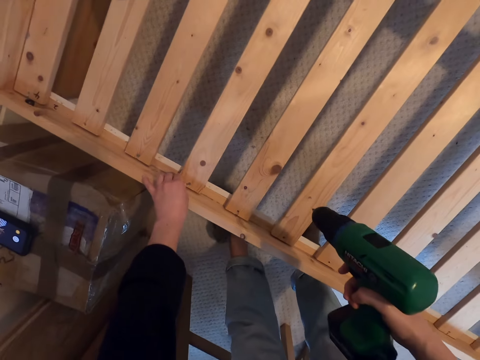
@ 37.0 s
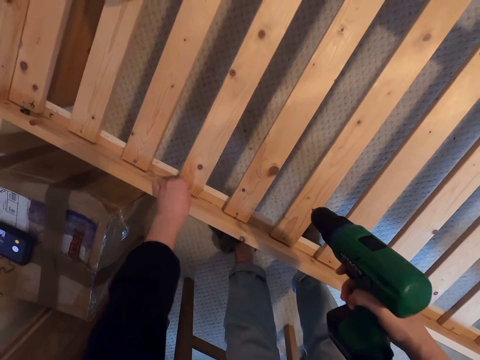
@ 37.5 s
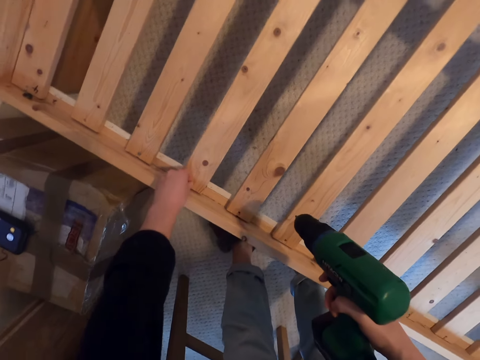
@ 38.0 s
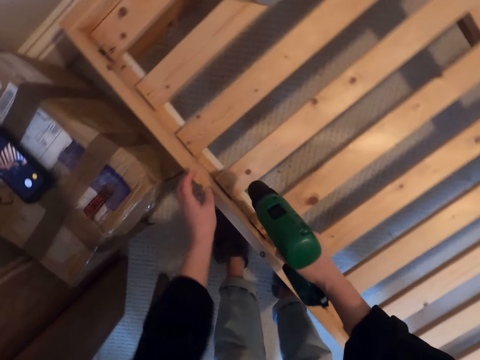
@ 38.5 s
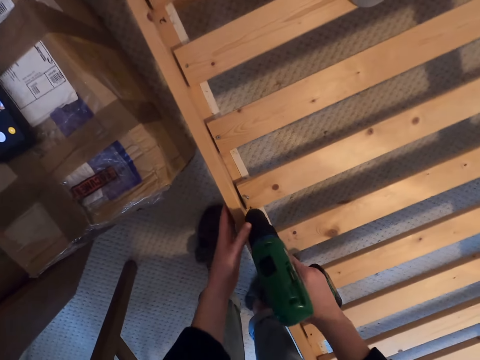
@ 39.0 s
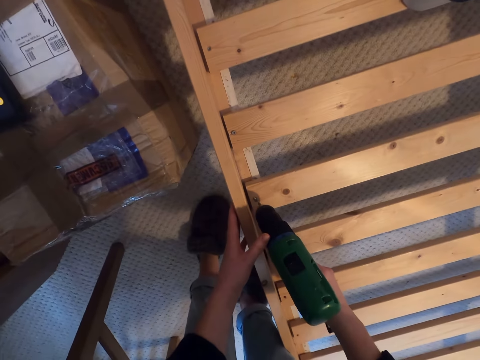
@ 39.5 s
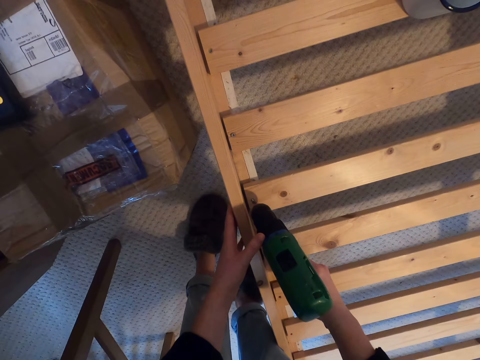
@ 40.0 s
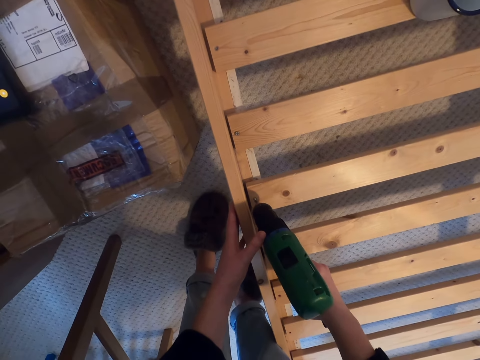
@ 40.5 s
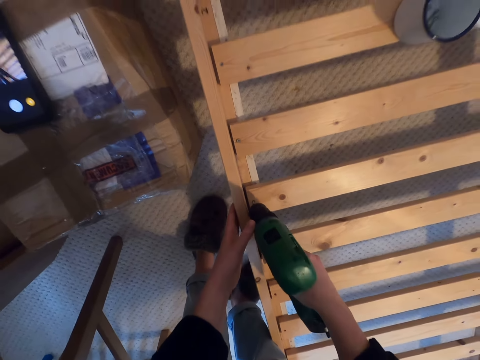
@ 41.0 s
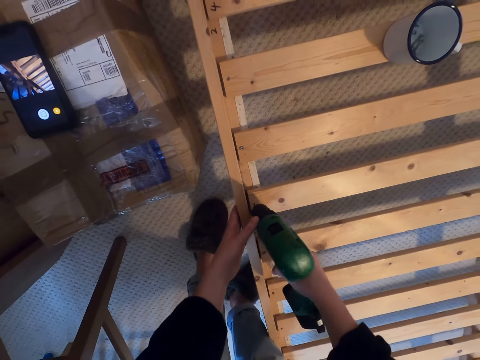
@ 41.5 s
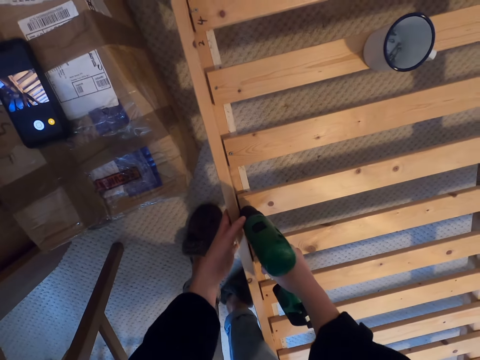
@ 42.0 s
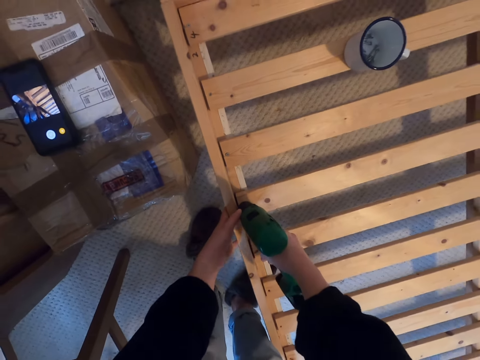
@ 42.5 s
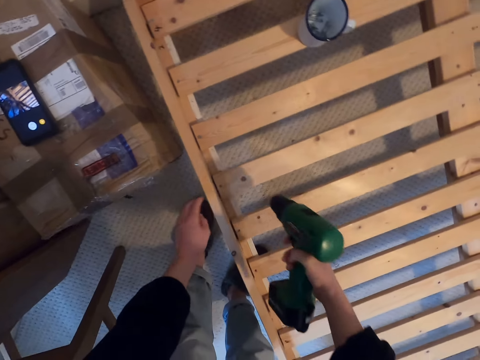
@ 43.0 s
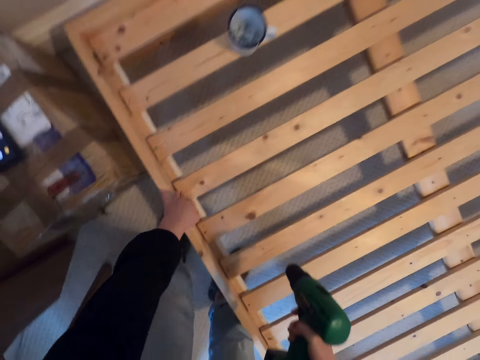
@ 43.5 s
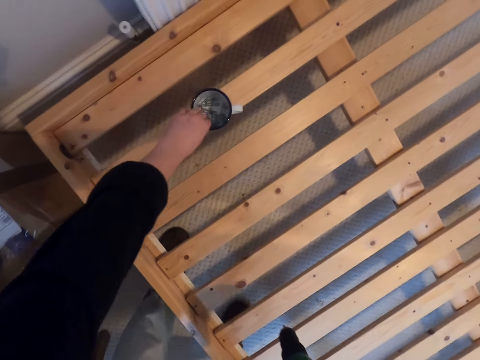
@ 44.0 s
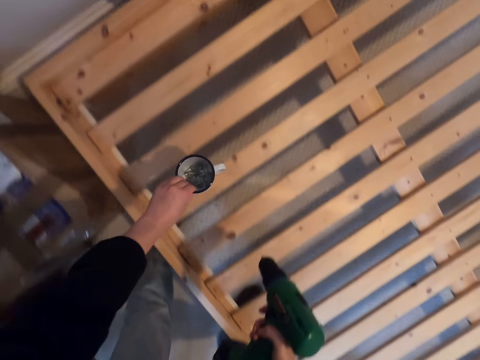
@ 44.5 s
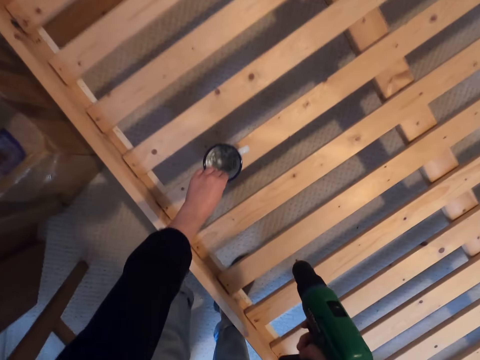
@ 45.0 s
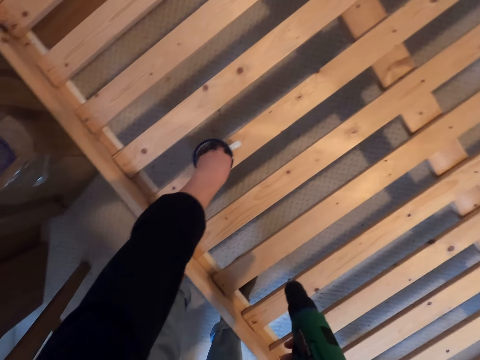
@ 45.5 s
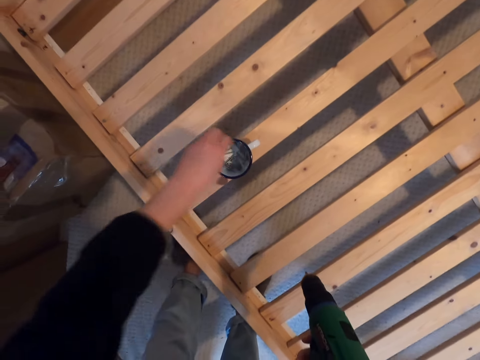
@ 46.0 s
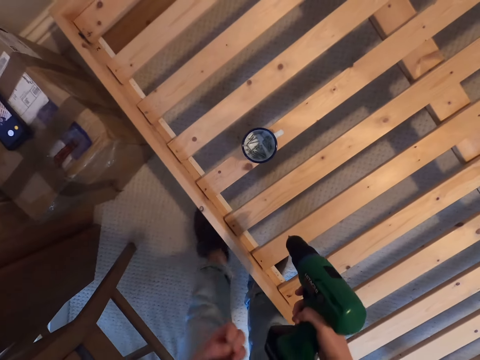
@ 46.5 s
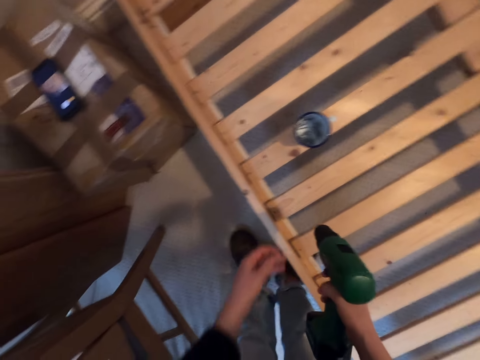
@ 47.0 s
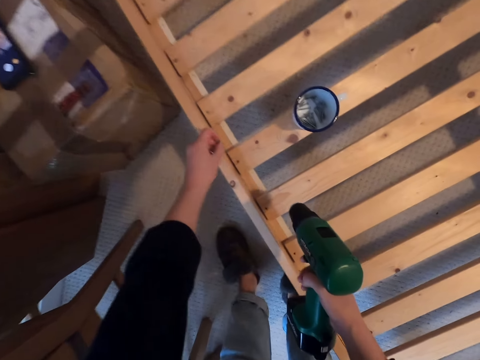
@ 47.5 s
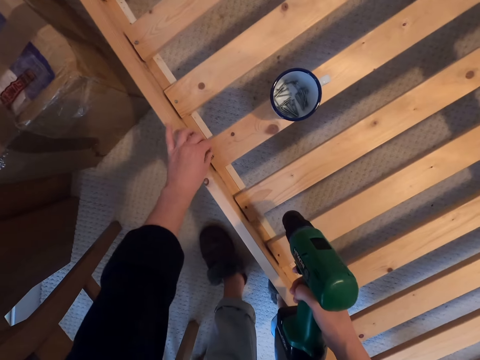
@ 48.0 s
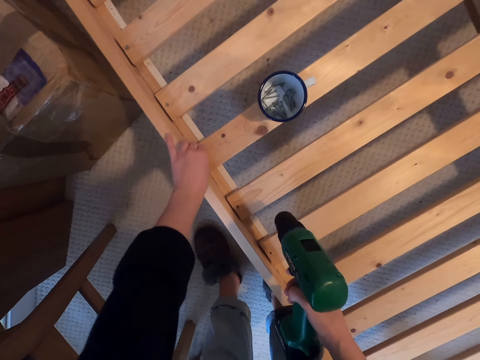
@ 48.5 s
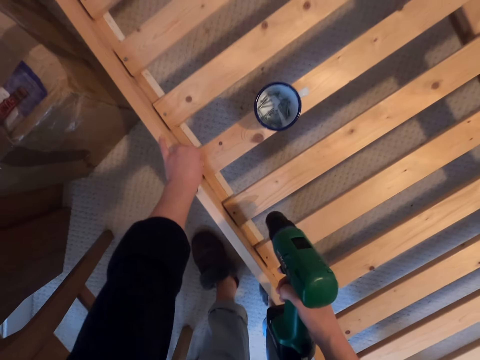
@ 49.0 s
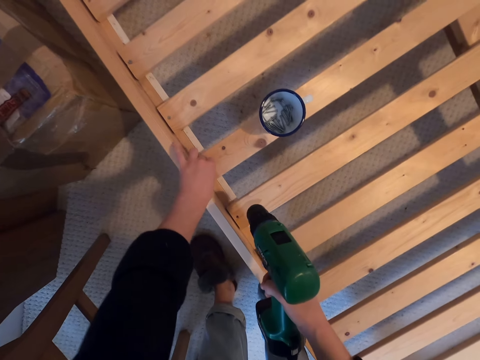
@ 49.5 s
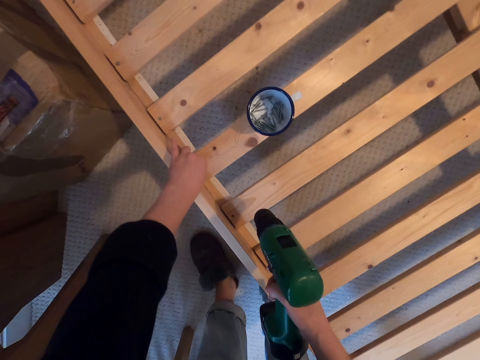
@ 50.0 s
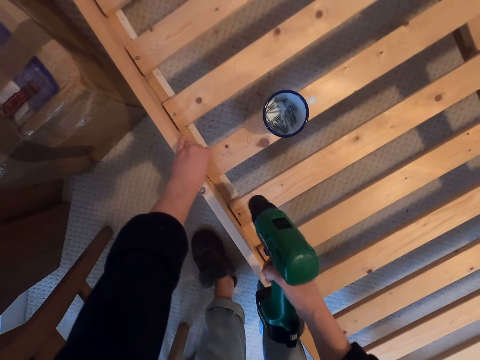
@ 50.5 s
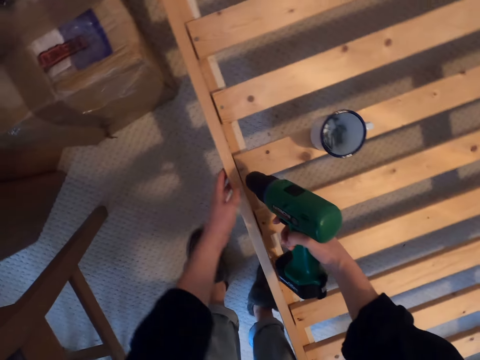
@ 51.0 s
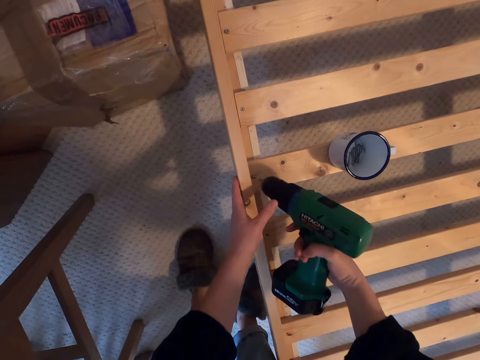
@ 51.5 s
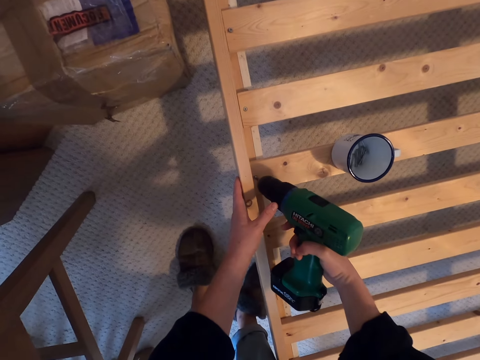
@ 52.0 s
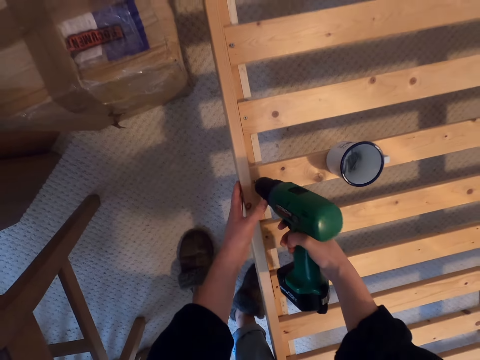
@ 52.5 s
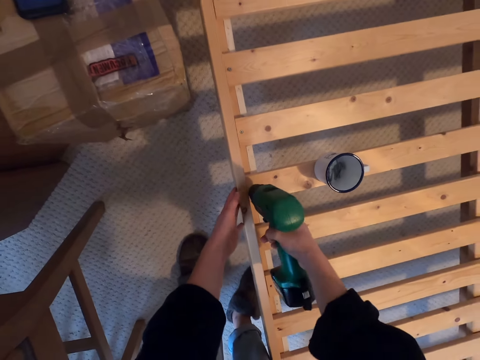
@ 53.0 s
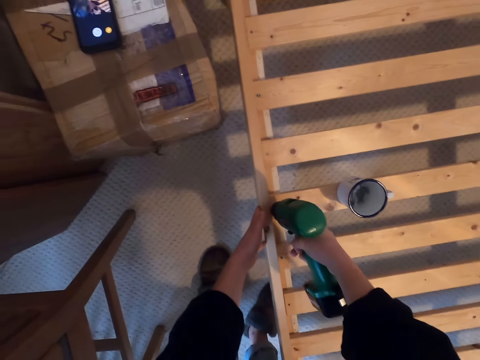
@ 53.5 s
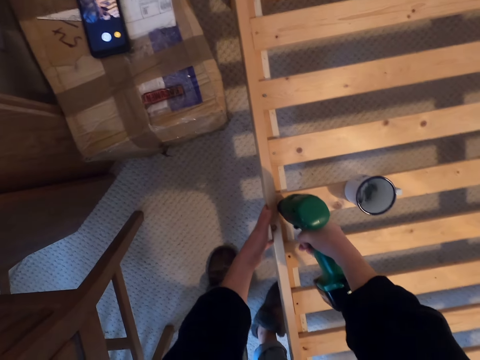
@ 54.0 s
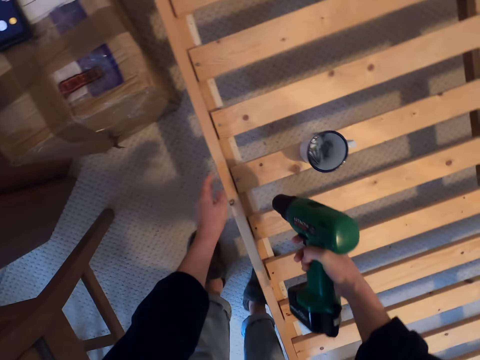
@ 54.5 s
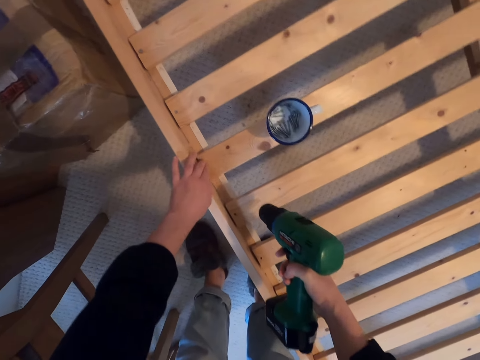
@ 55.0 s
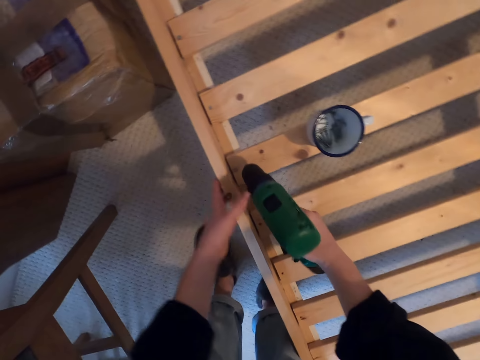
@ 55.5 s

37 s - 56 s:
The camera wearer drills the screw into the wood. They pick the cup. They pick a screw. They drill the screw into the wood.

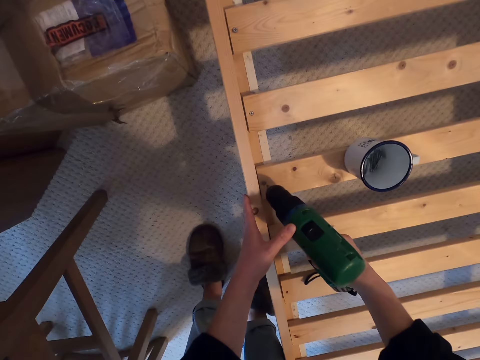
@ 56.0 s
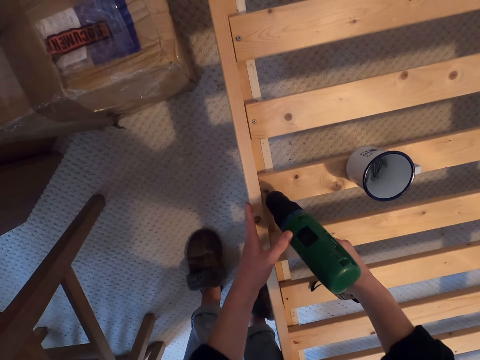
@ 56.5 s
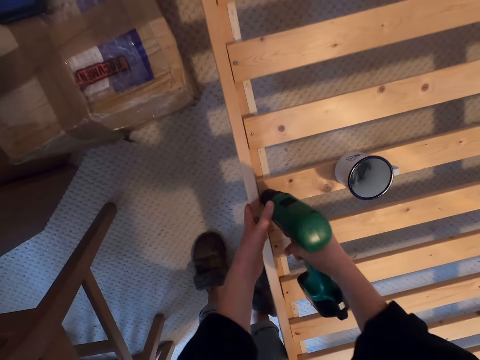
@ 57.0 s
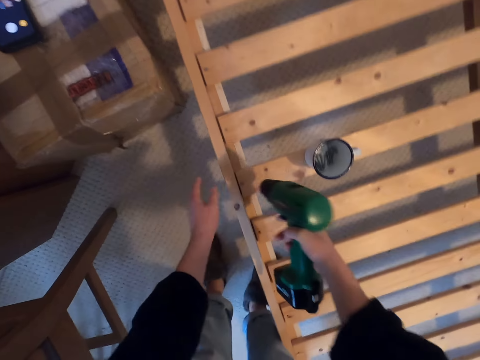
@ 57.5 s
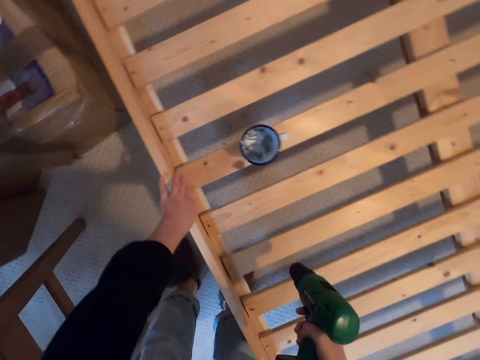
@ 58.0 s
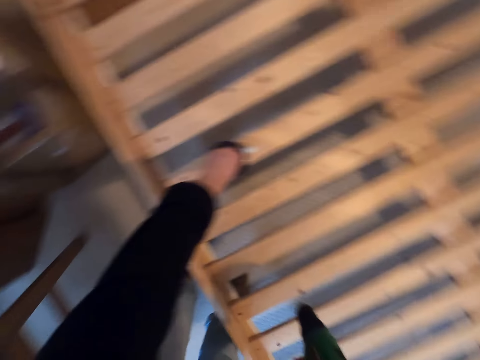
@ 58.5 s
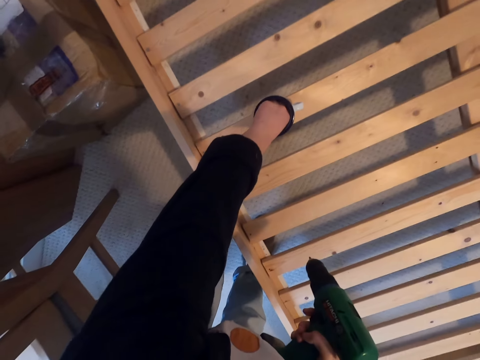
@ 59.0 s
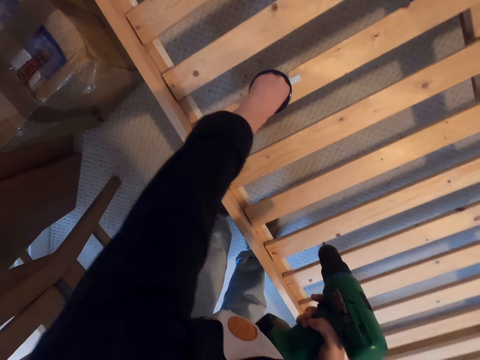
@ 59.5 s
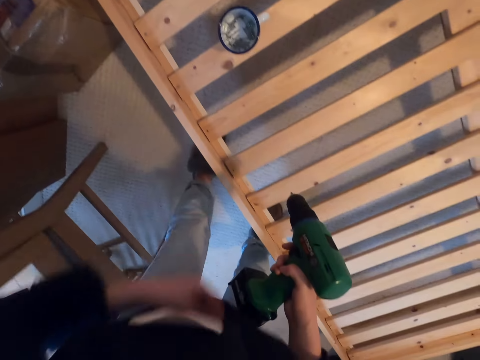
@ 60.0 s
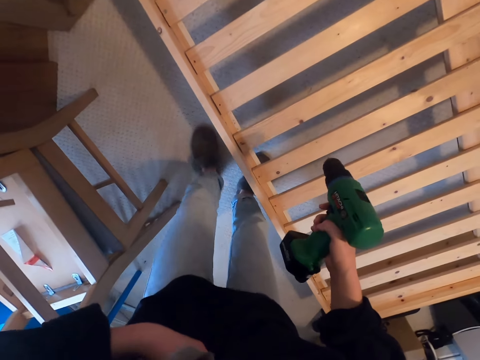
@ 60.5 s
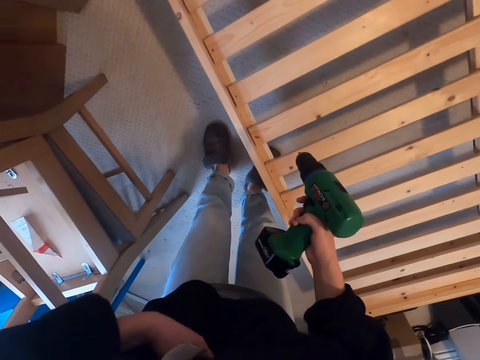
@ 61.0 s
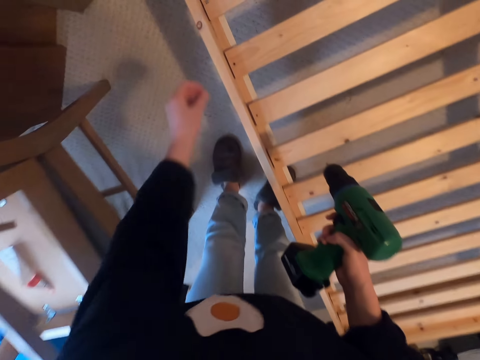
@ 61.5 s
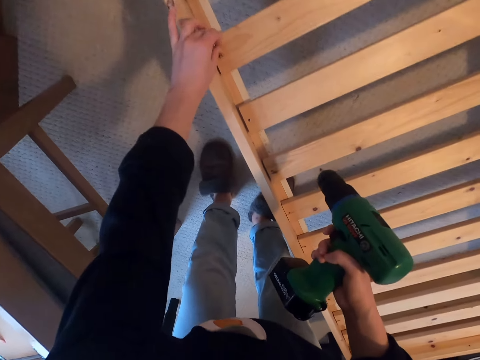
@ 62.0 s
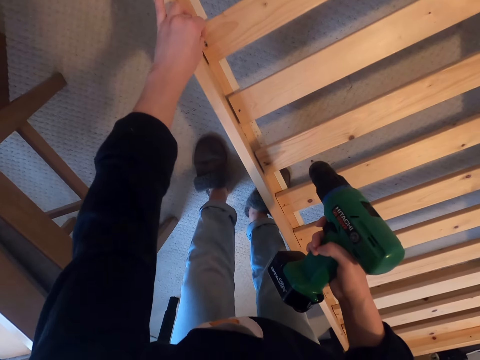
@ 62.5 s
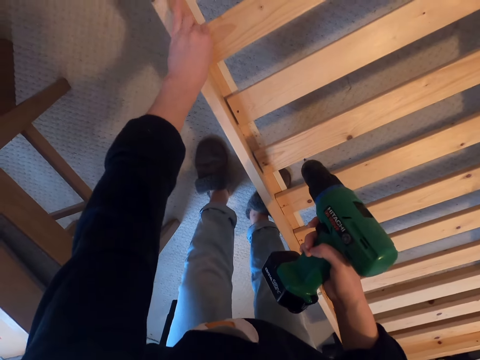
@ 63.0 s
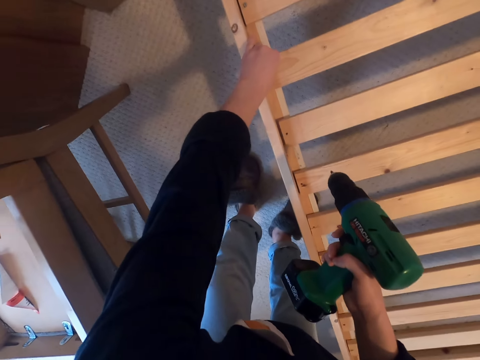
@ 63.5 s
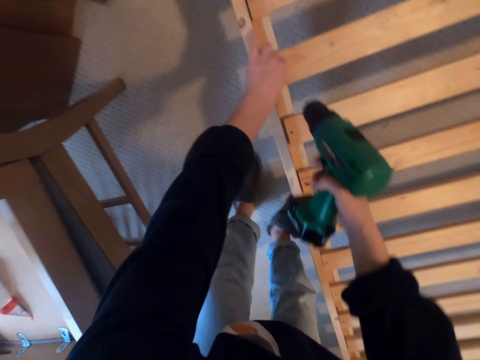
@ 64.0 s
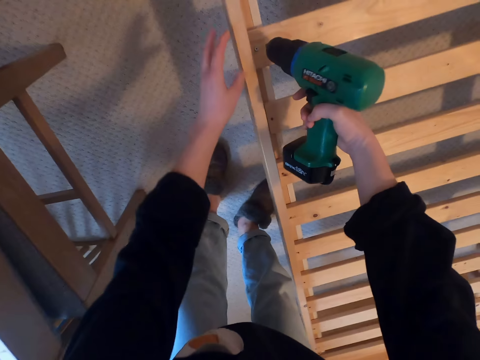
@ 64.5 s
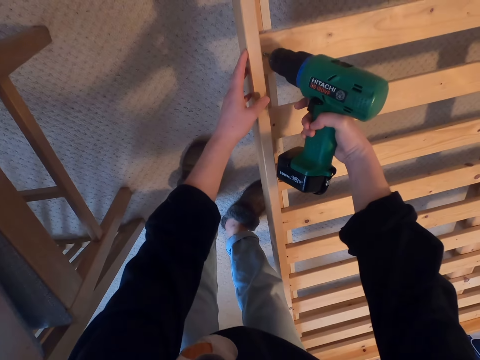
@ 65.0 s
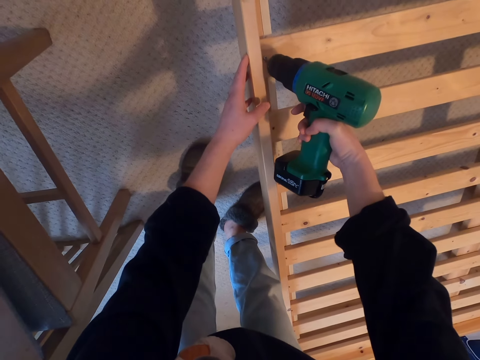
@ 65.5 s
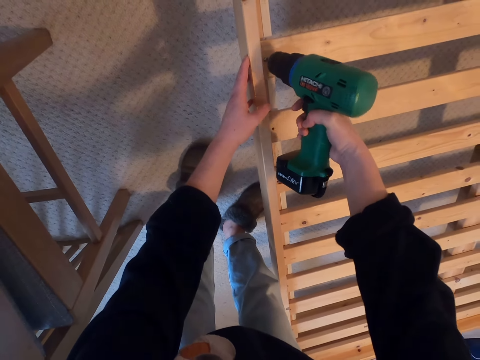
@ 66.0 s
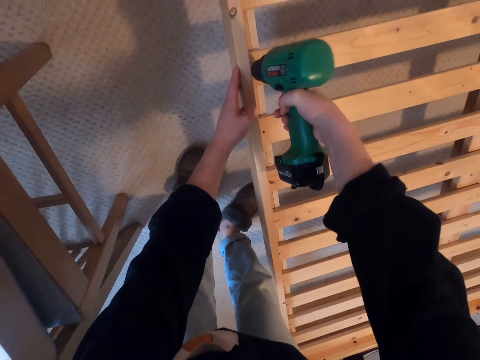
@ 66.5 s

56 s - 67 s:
The camera wearer picks a screw. They drill the screw into the wood.
